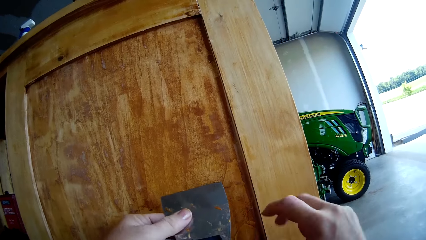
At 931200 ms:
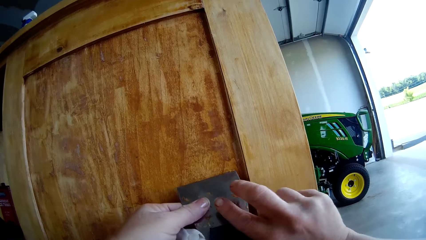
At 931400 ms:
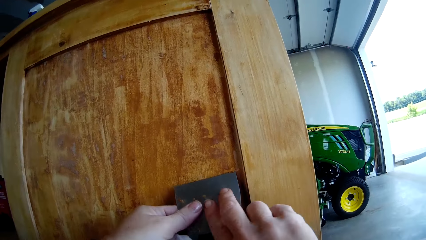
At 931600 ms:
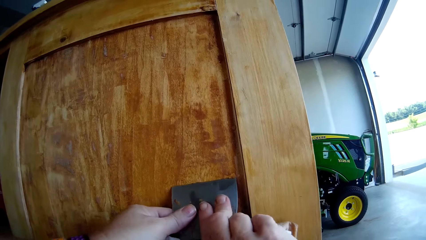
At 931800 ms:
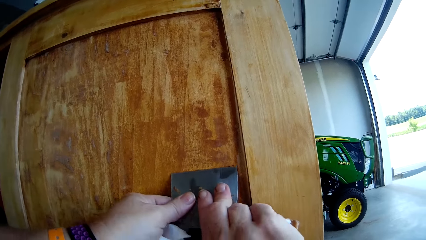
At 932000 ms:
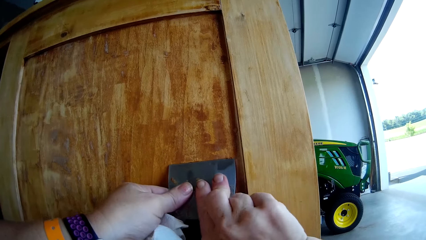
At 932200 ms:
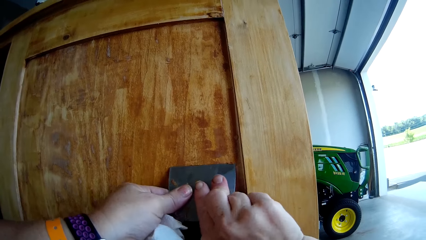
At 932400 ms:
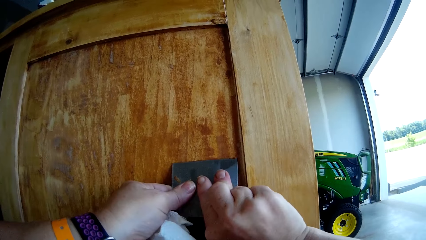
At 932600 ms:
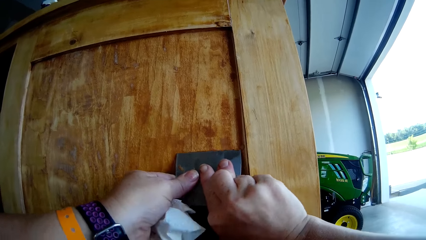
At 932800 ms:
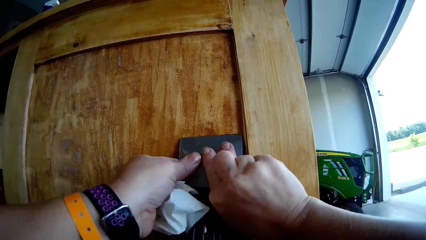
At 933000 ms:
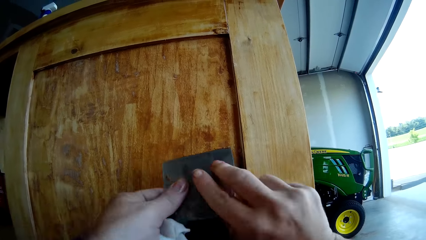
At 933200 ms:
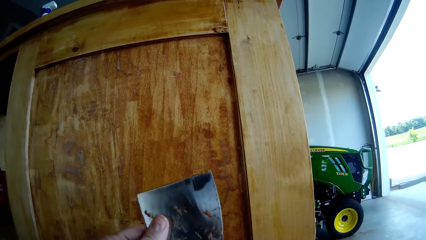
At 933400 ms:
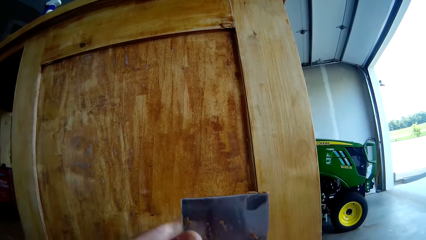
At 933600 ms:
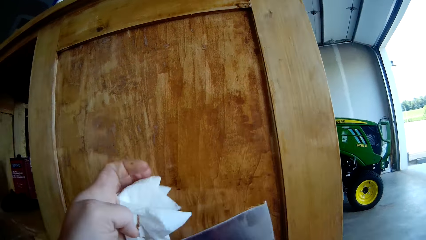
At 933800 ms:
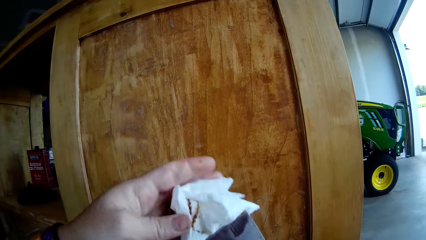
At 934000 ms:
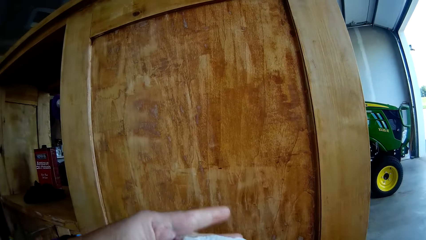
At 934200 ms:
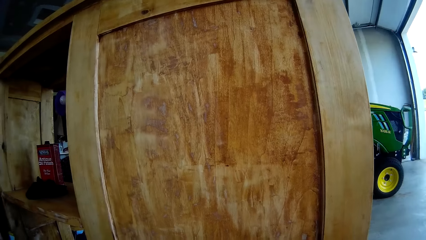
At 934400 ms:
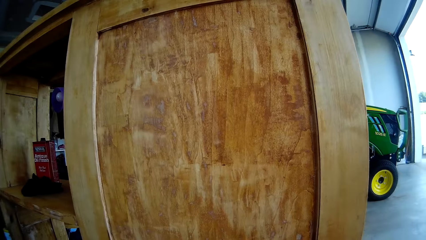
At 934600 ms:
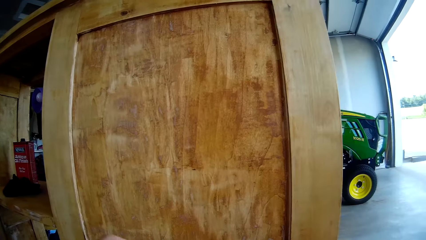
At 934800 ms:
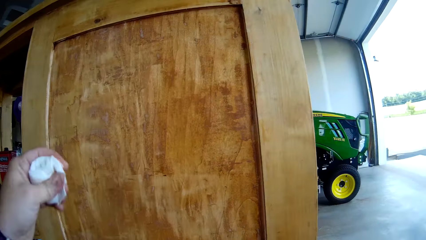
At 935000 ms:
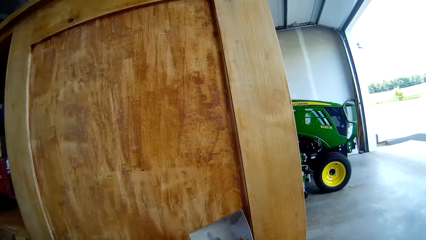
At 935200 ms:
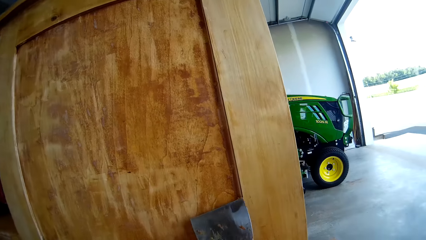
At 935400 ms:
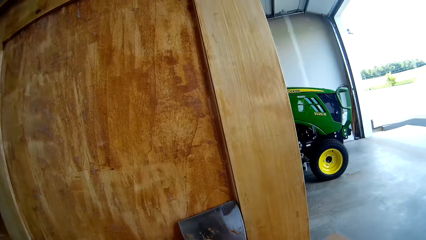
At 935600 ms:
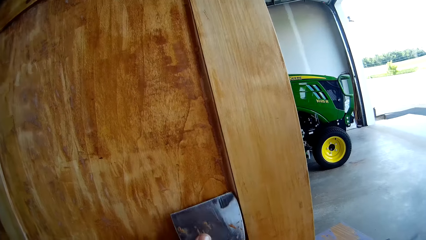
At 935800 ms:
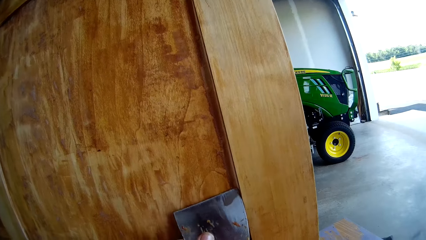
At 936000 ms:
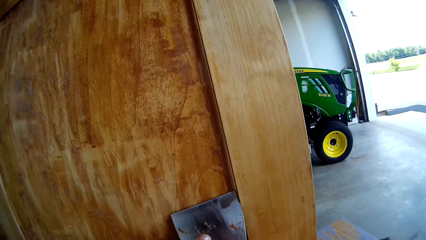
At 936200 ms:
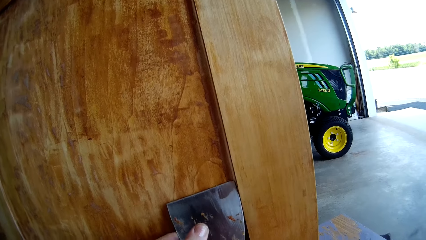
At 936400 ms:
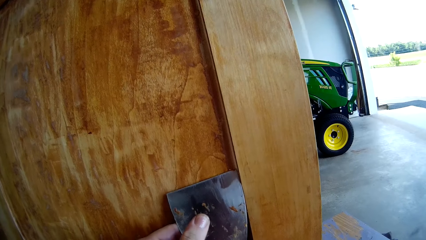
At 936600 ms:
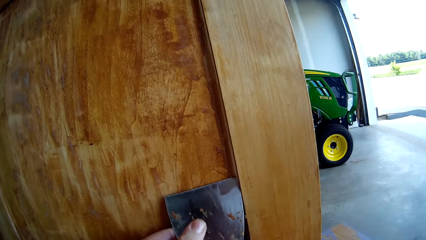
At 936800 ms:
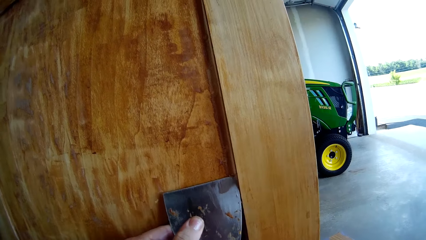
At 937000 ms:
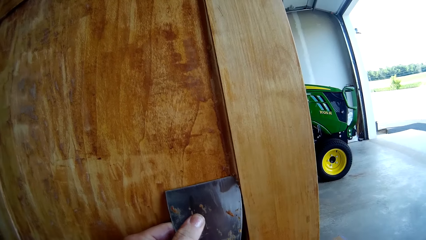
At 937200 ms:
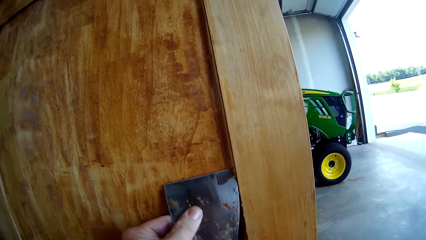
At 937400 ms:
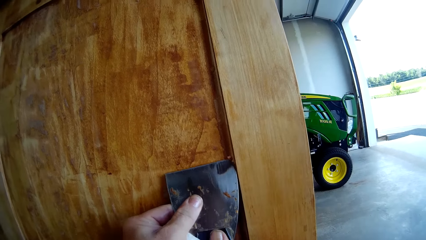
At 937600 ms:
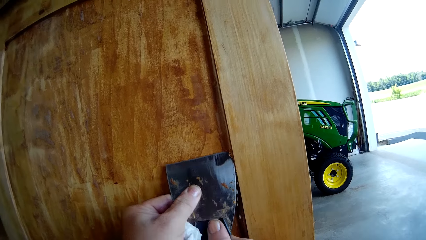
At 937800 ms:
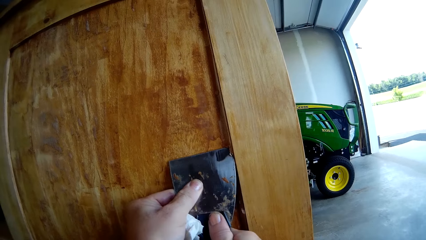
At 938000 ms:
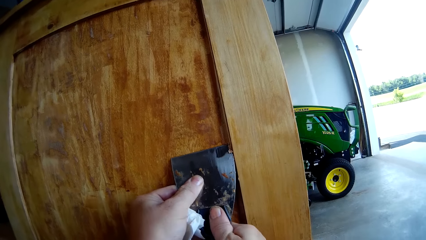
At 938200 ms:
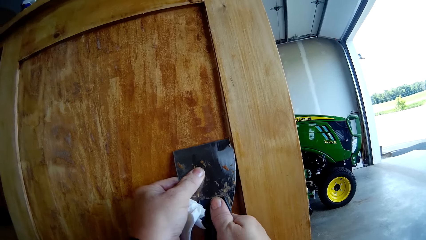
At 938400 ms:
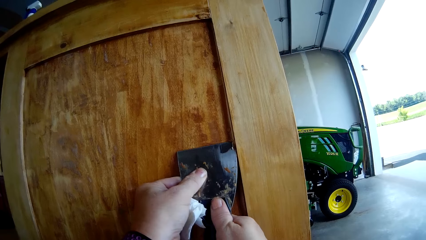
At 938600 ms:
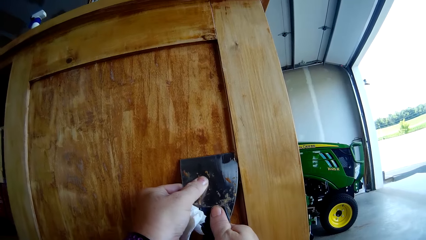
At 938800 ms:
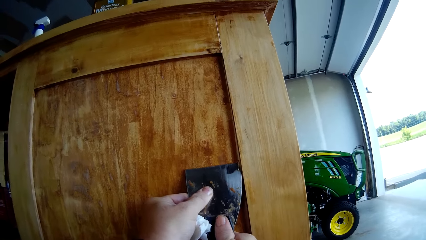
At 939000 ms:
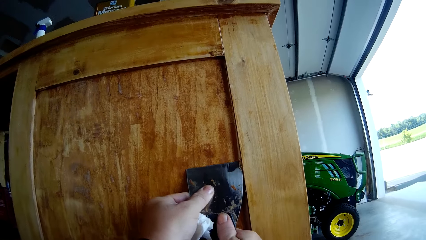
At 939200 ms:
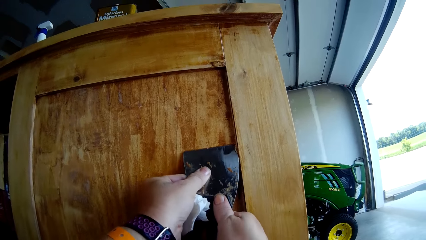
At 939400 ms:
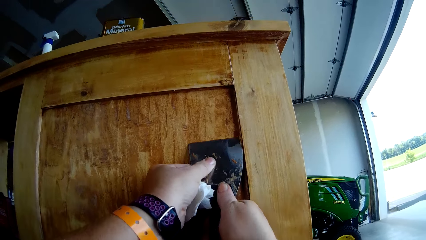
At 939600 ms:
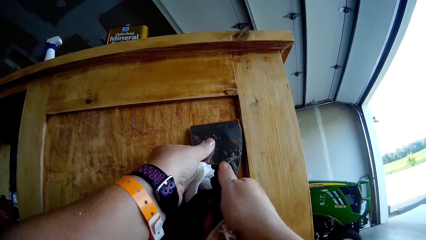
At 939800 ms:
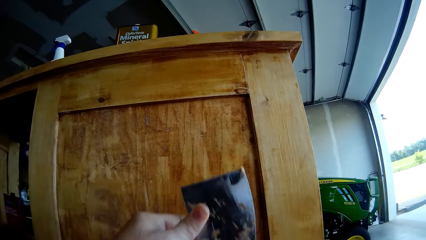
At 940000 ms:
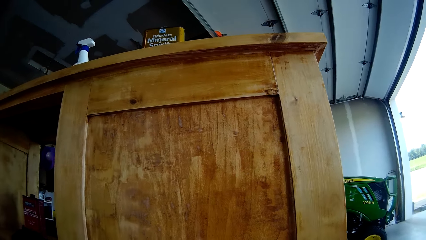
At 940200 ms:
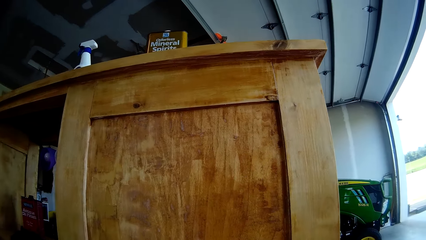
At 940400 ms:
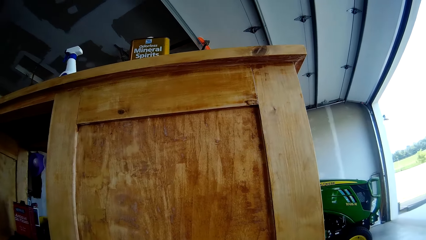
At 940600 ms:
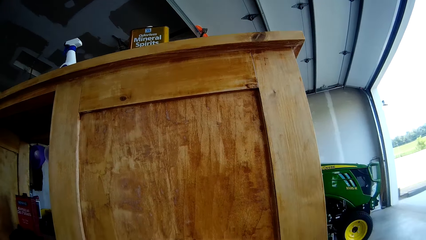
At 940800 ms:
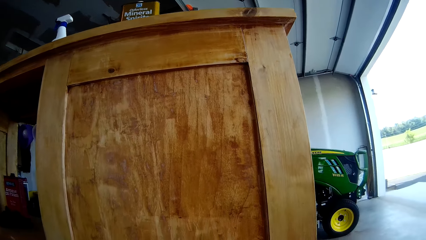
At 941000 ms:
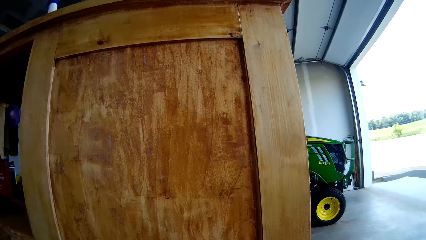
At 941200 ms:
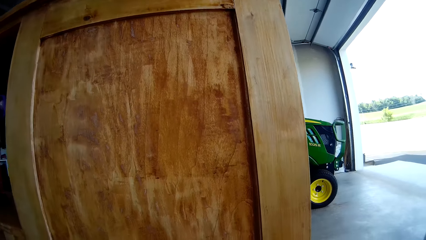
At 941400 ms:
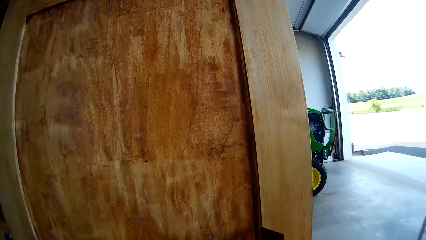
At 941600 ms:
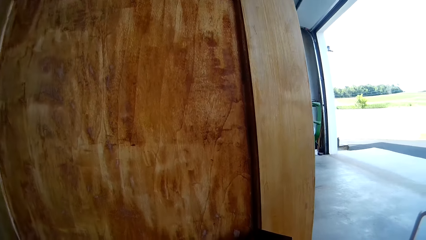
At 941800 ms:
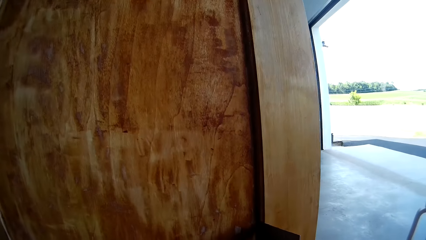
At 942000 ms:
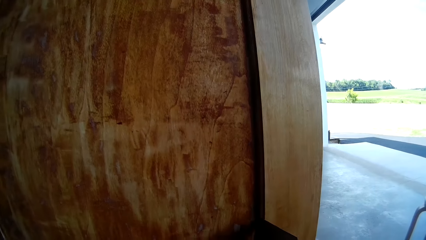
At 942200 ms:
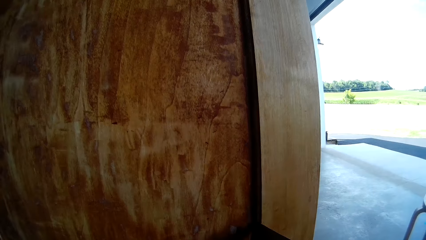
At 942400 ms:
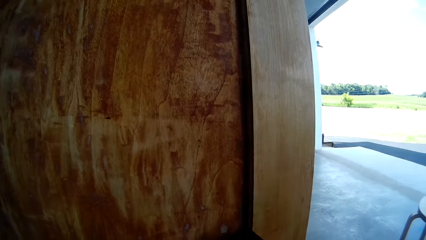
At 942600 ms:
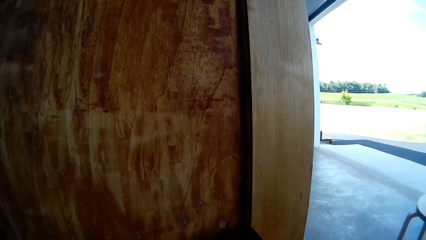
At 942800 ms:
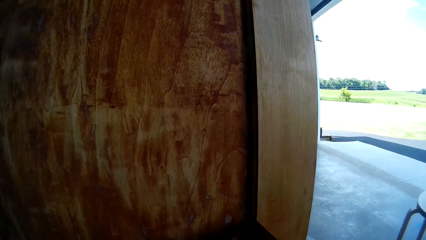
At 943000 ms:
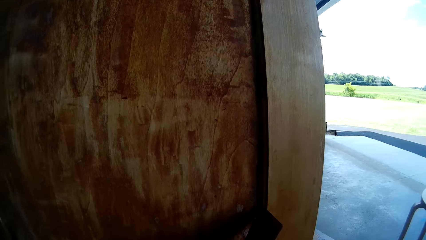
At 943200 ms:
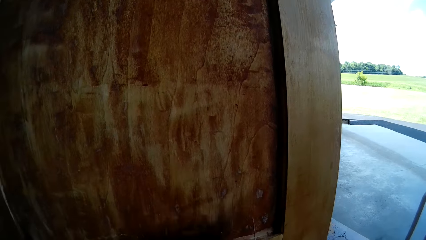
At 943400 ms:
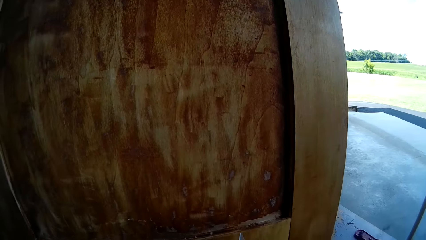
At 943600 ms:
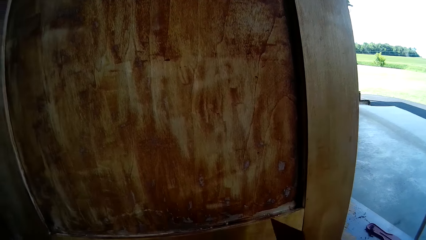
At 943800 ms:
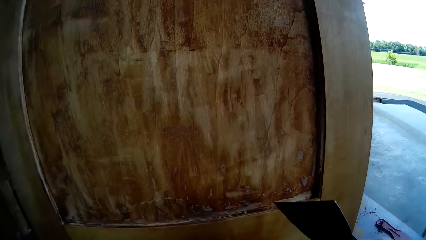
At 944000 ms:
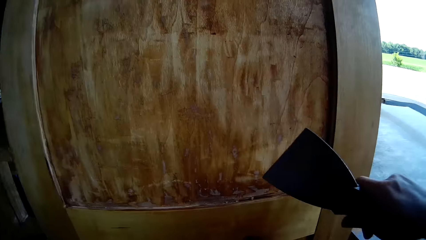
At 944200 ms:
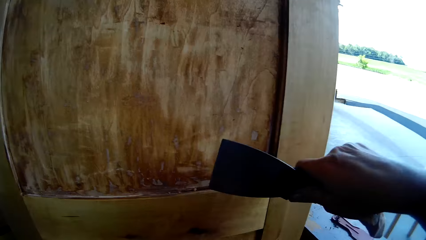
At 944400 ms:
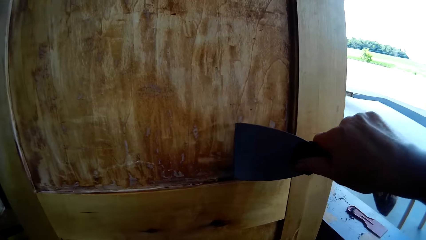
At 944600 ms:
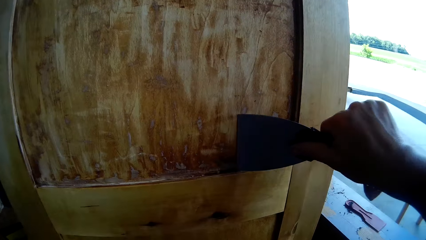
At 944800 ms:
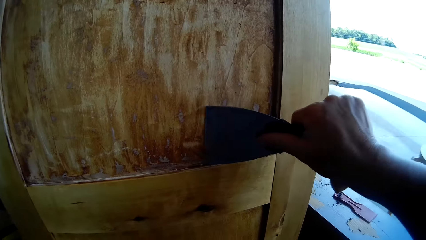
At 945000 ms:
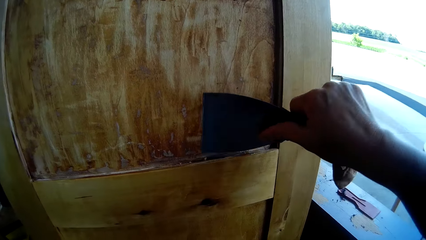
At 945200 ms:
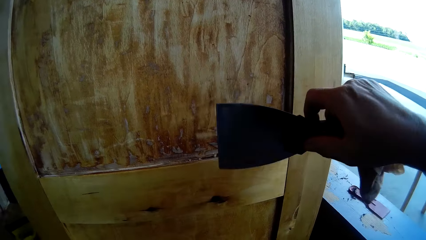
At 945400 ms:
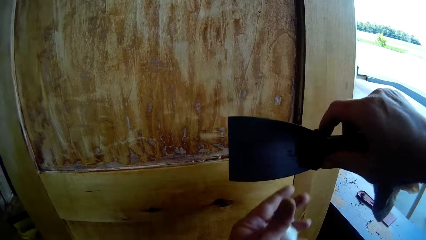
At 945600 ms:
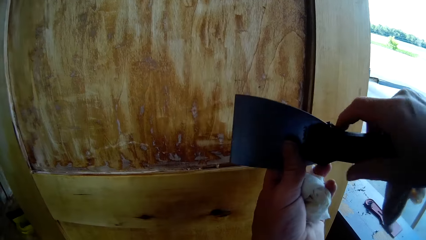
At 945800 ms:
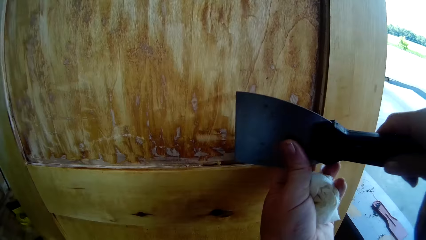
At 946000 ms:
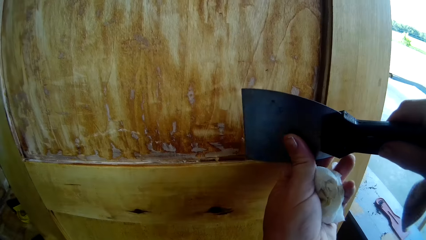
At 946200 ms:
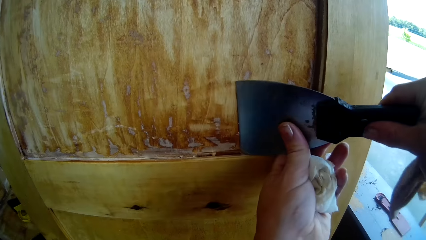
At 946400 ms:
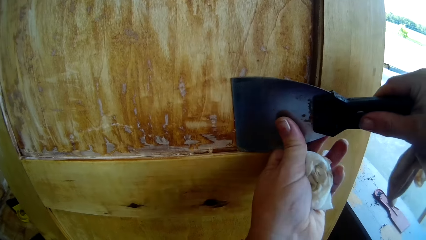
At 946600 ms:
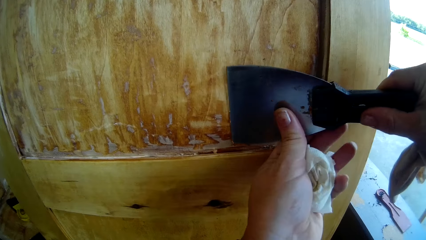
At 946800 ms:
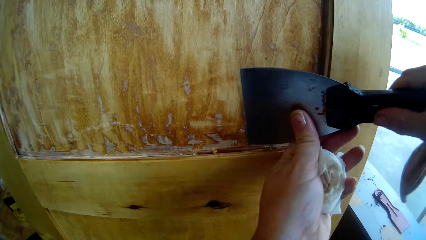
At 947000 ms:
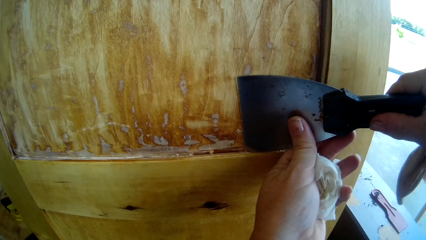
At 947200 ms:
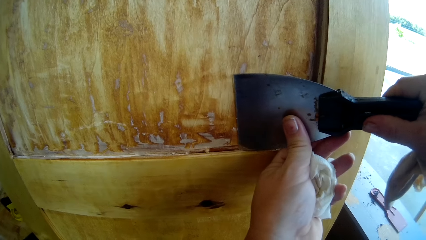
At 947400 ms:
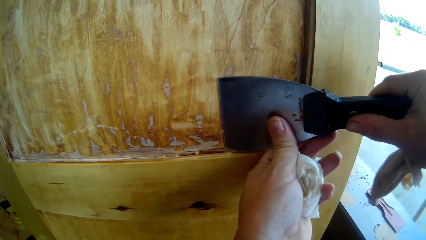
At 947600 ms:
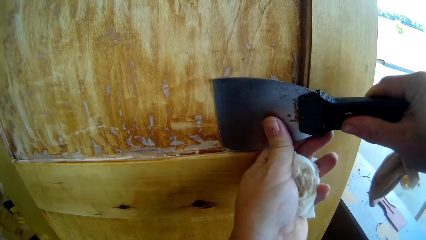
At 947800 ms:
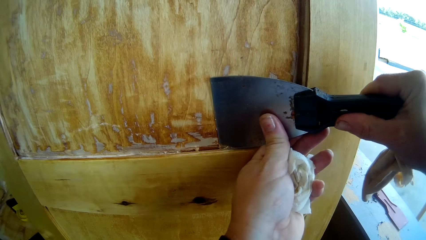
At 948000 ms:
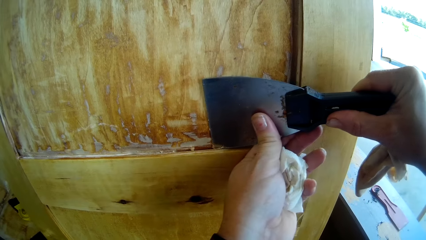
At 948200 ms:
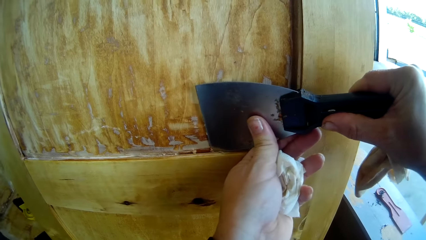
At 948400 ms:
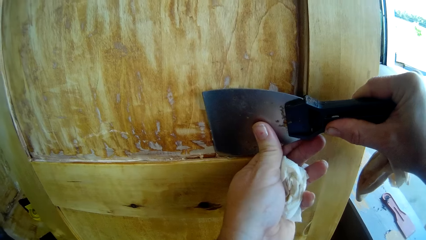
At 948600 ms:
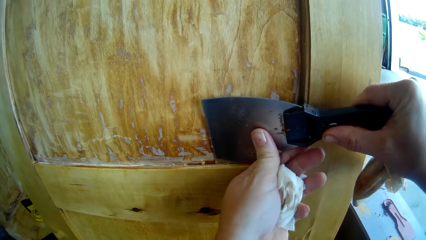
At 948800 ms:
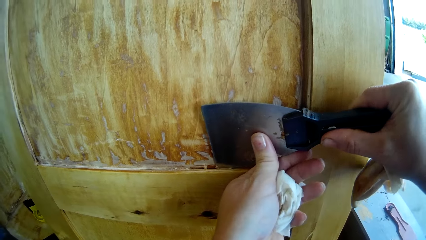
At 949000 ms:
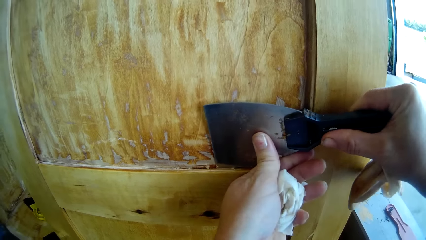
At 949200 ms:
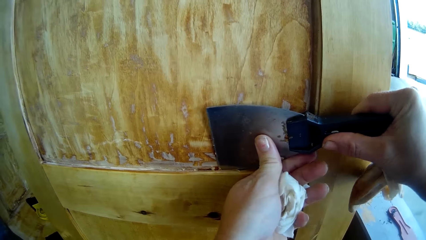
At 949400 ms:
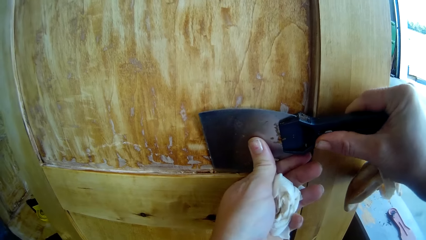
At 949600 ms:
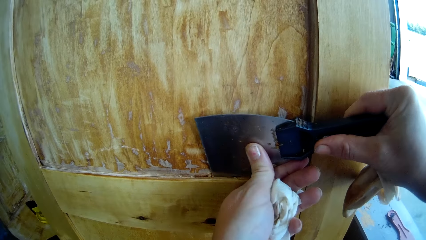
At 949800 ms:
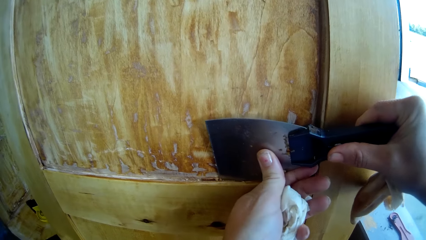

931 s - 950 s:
The camera wearer scratches the paint on the stand or wooden cupboard using a drywall repair kit or scraper. They wipe the drywall repair kit using sandpaper. They scratch the stand using the drywall repair kit. They move the scraper from the cupboard. They put the scraper on the cupboard. They move the scraper. They scrape the wooden cupboard with the scraper.
